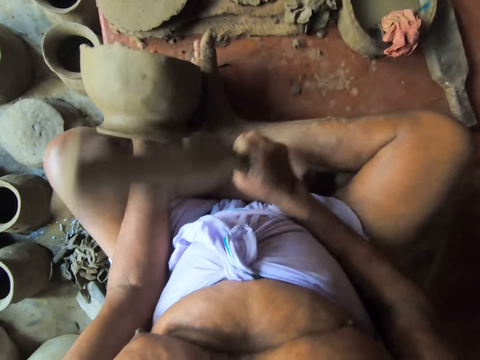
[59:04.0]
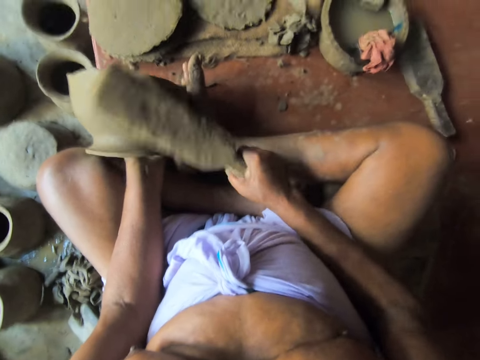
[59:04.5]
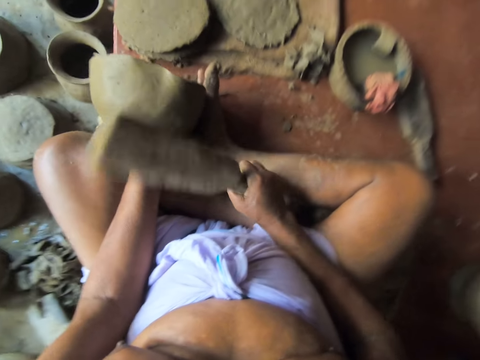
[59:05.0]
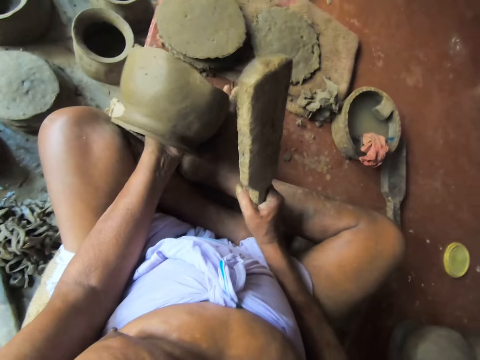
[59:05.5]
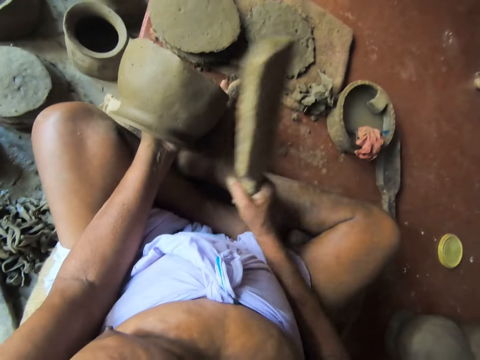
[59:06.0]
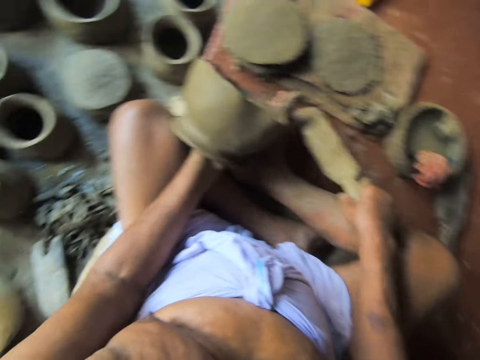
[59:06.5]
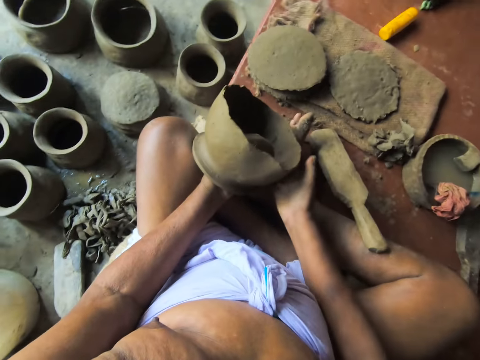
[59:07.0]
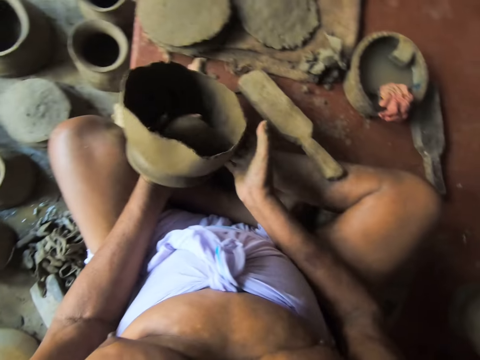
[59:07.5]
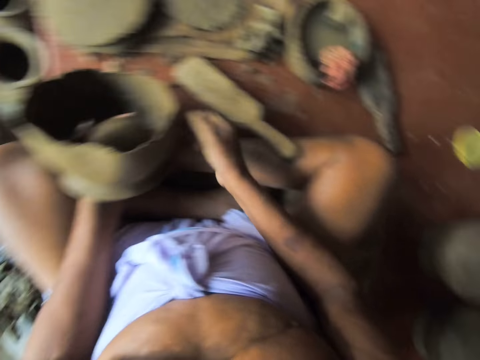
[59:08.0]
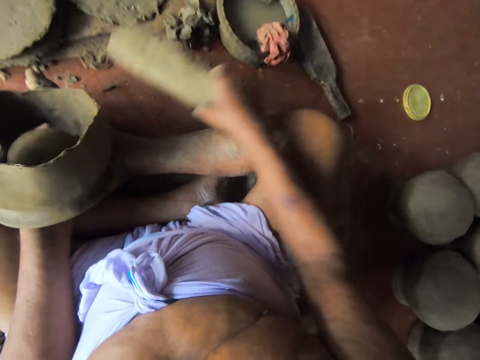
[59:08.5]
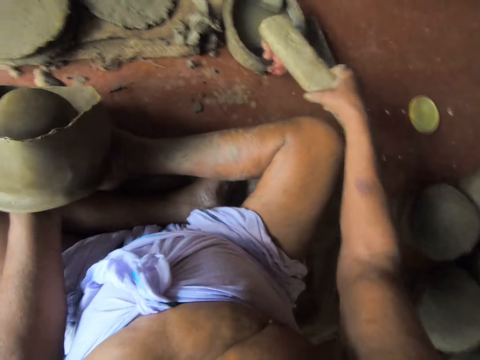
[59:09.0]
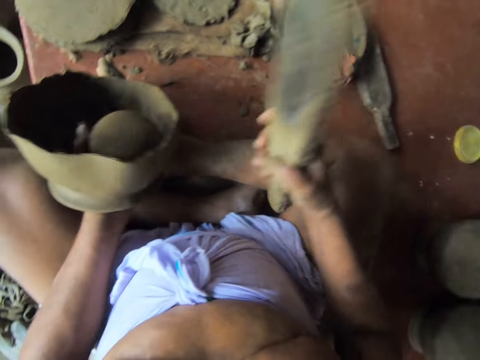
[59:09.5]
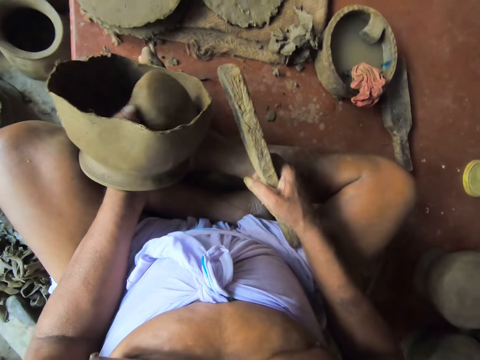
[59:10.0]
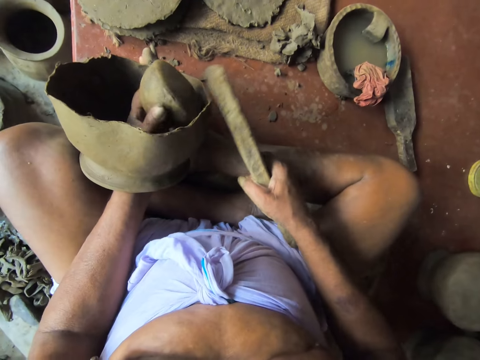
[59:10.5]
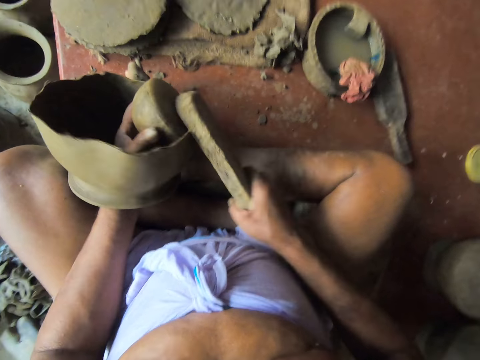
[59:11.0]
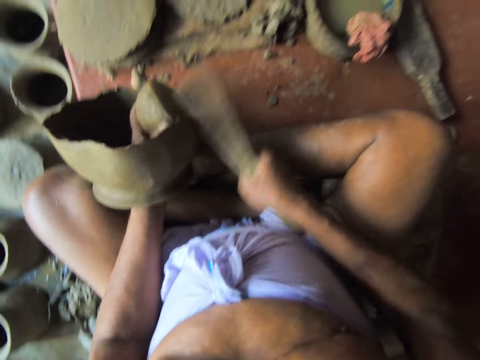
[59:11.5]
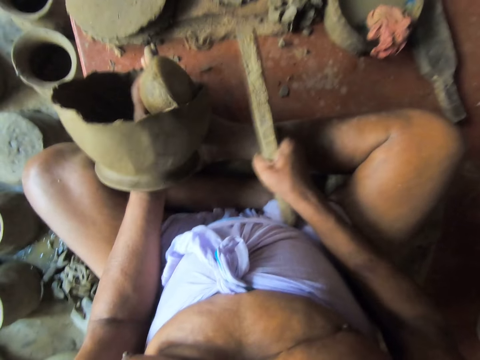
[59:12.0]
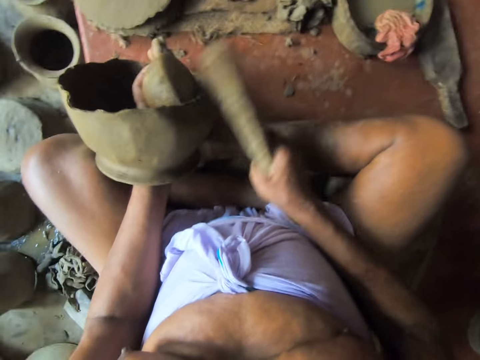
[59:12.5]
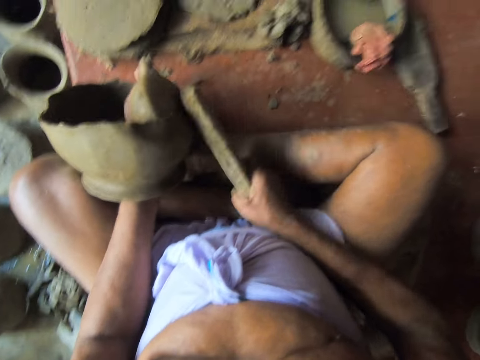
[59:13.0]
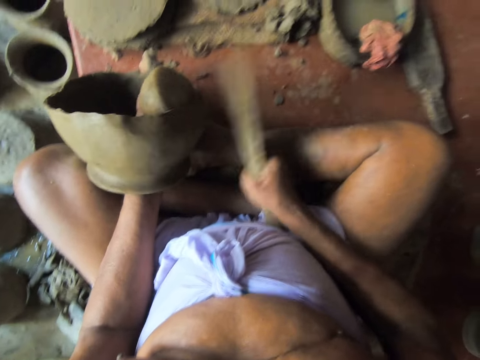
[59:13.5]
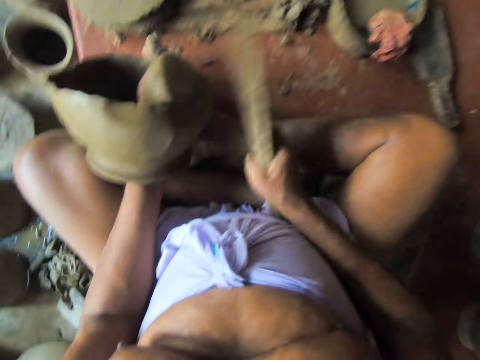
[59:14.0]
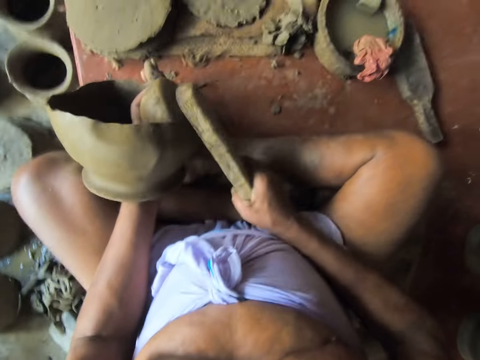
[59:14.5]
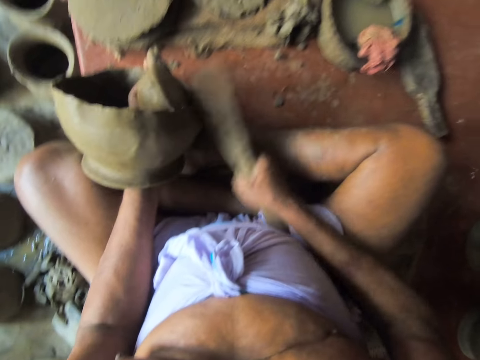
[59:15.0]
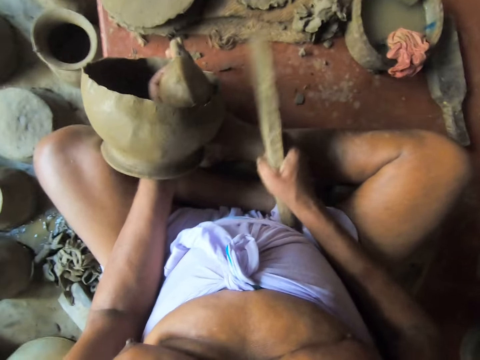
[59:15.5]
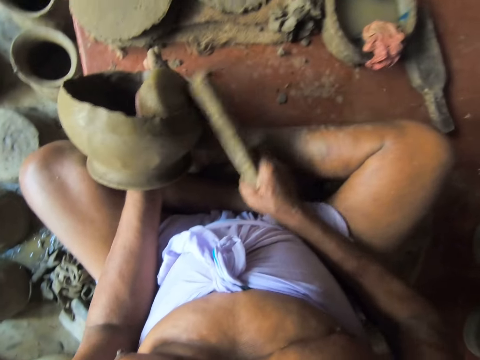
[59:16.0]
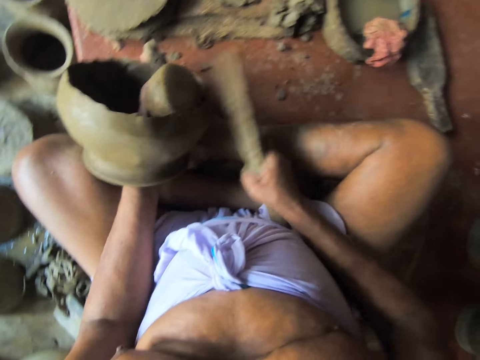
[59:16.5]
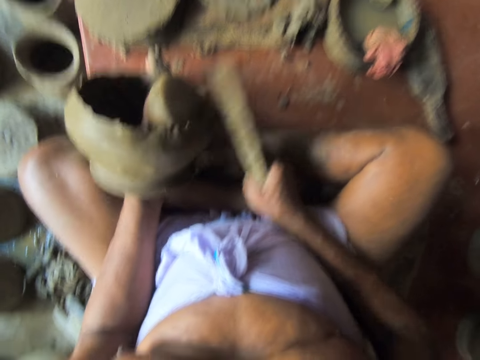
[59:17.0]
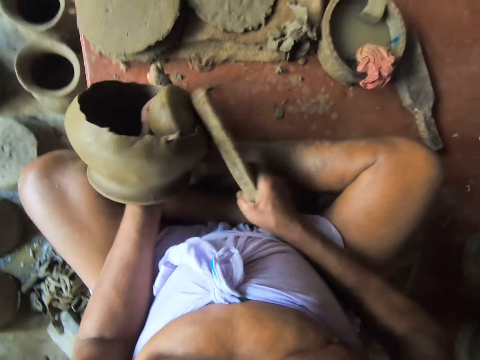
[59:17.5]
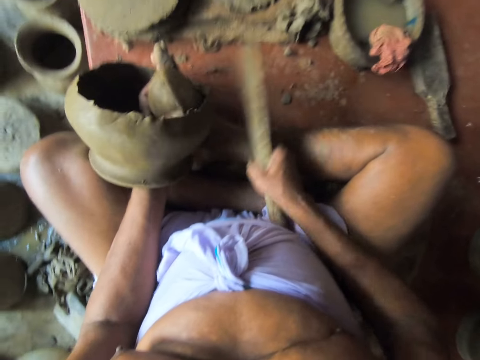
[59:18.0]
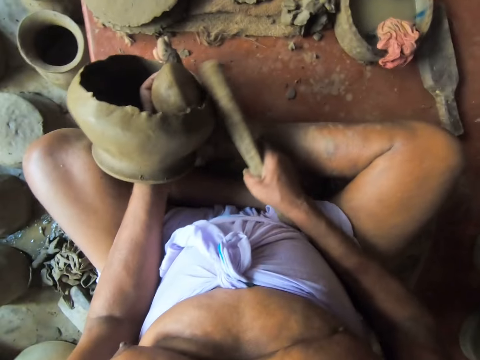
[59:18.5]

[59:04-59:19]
The camera wearer drops the wooden paddle or wood on the floor with his right hand. He lifts the clay mold in his left hand with his right hand. He adjusts the pot. He picks up the wooden paddle from the floor with his right hand. He dips the wooden paddle in a bowl of water on the floor with his right hand. He taps the wood on the wet cloth. He holds a wooden mold inside the clay mold with his left hand. He molds the pot with the wood. He hits the edges of the clay mold with the wooden paddle in his right hand in a circular motion.

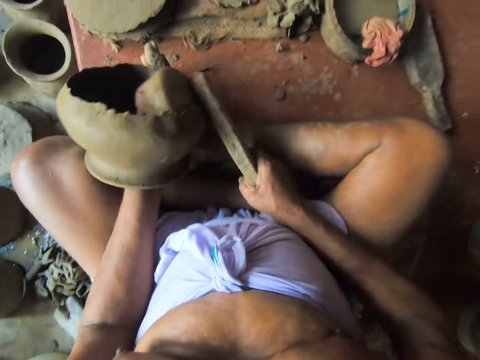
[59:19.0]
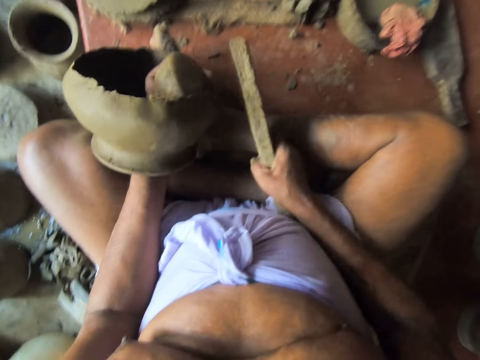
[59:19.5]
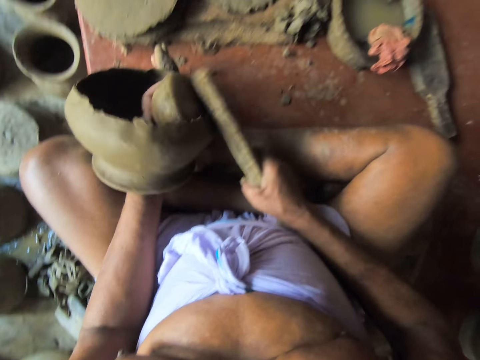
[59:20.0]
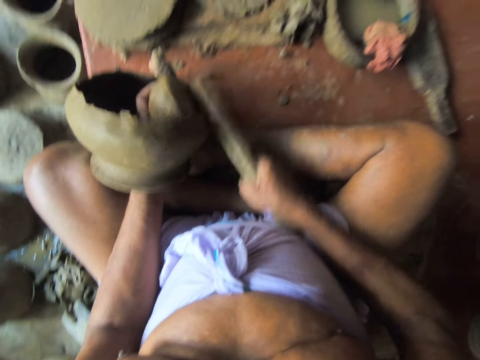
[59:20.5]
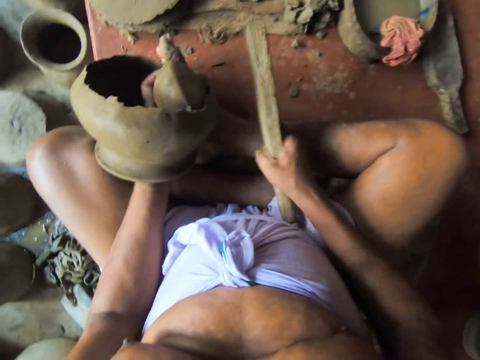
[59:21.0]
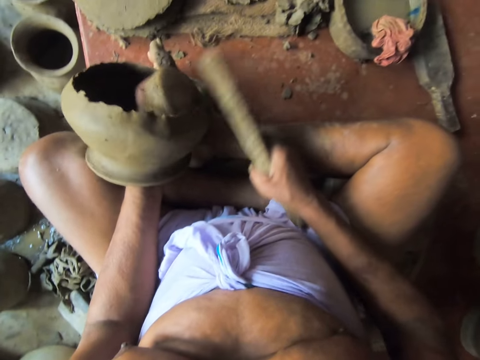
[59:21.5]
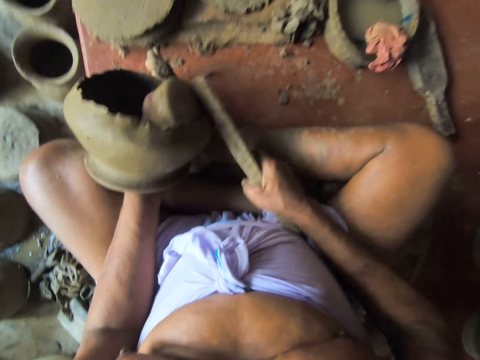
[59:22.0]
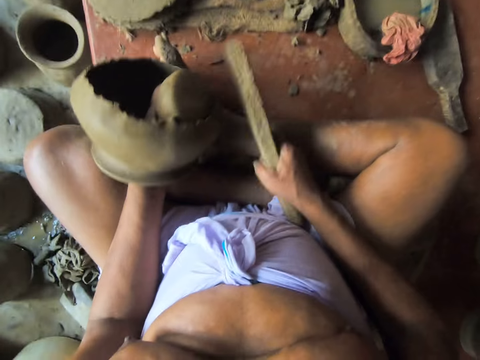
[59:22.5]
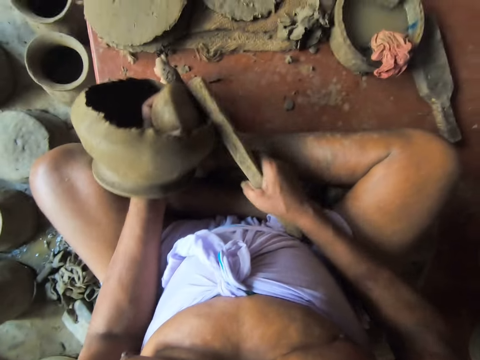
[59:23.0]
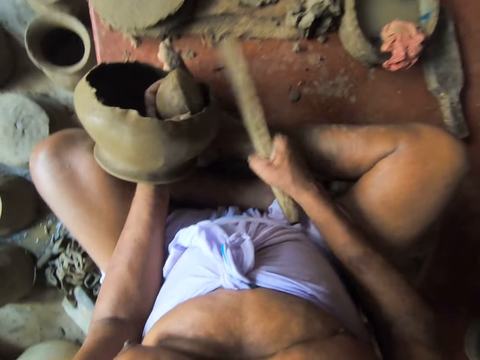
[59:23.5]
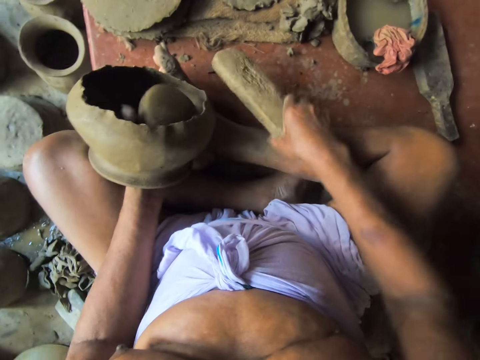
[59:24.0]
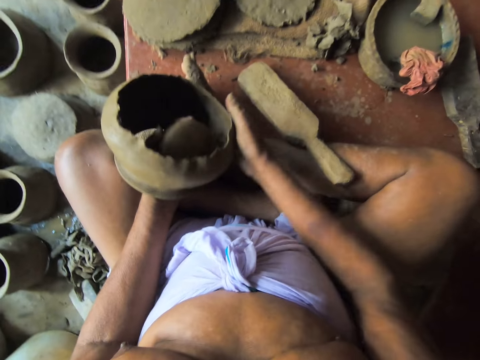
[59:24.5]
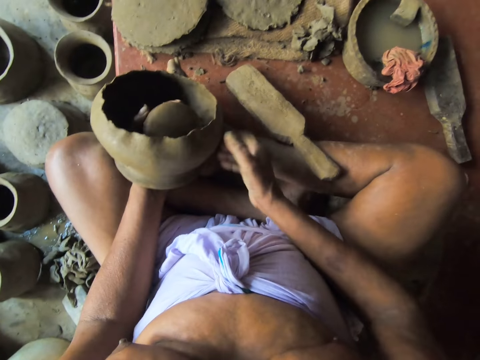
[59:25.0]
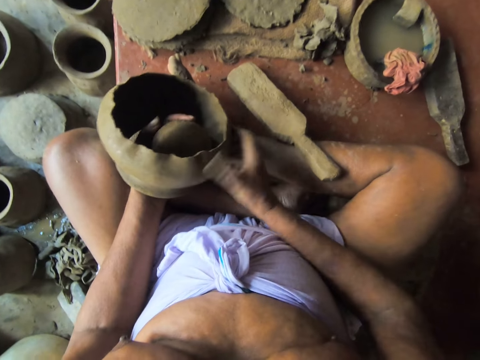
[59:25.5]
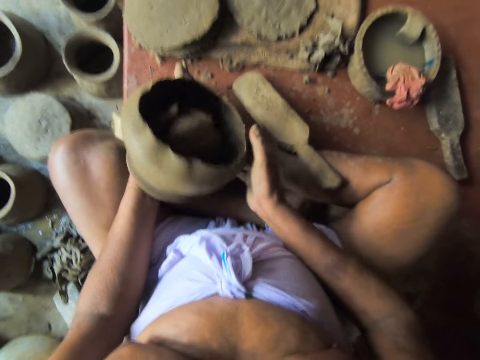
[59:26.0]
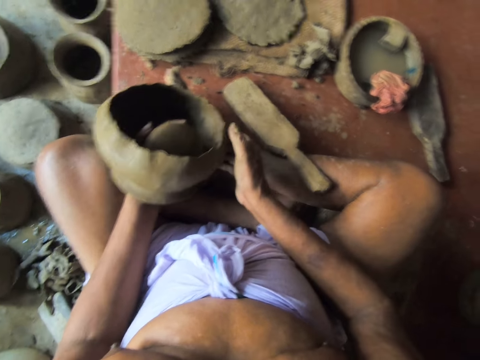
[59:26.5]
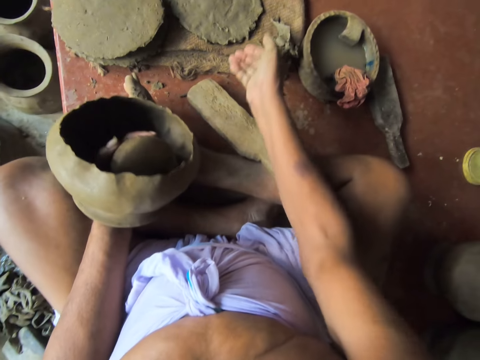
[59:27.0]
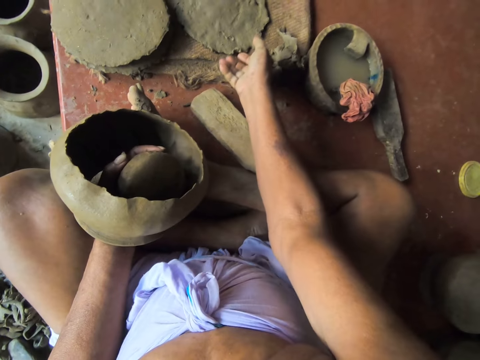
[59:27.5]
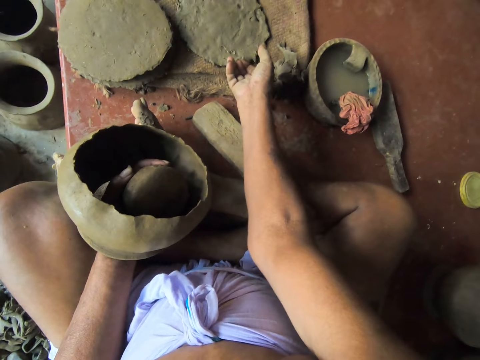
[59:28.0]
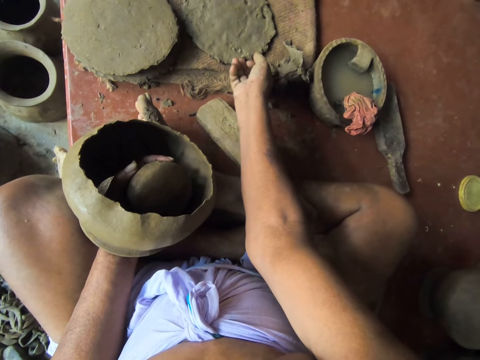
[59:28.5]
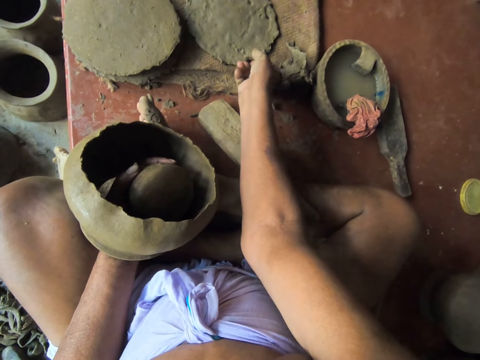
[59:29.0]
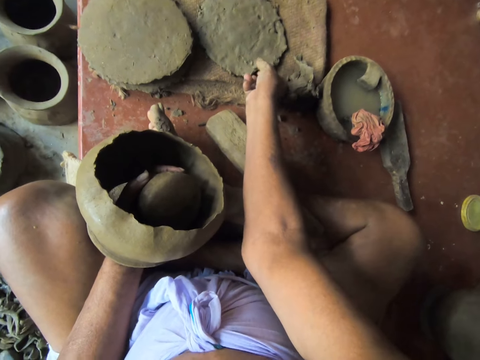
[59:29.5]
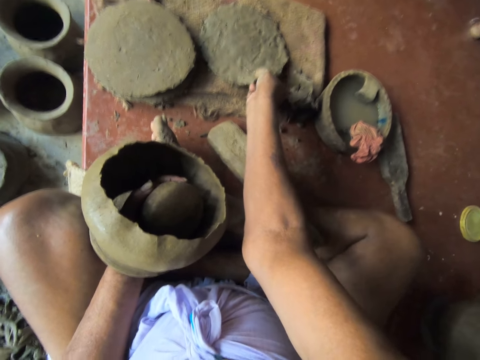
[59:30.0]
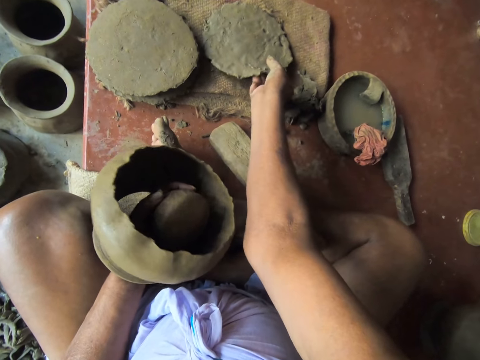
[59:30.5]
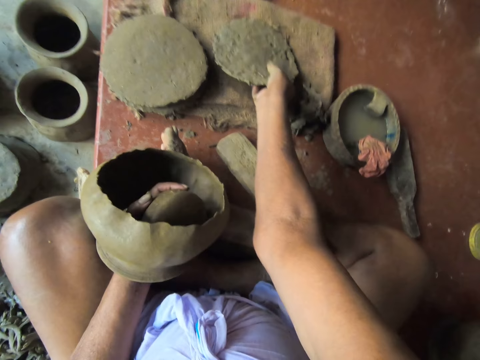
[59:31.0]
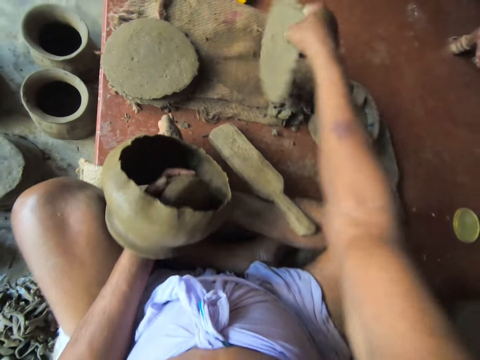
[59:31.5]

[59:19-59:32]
The camera wearer drops the wooden paddle on the floor with his right hand. He turns the clay mold in his left hand with his right hand. He adjusts the pot. He picks up a flat clay mold from the floor with his right hand.
